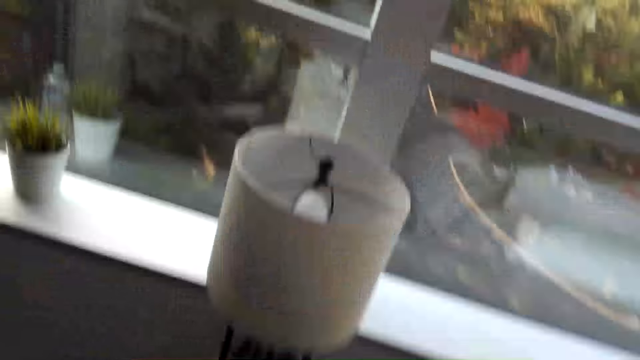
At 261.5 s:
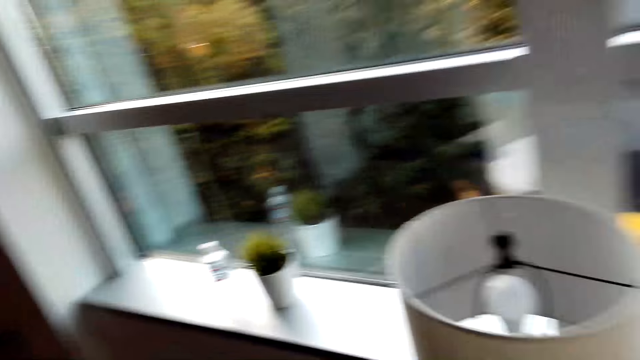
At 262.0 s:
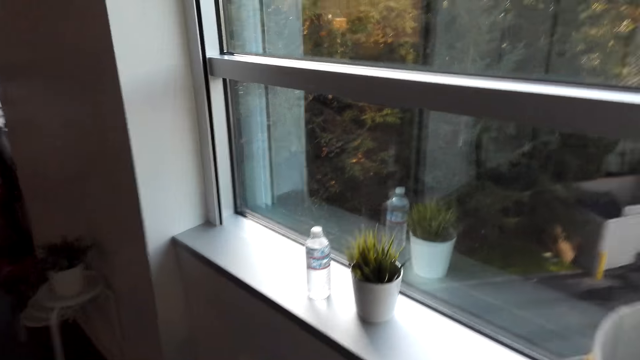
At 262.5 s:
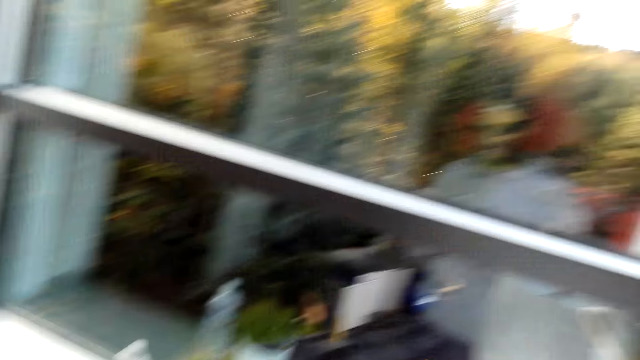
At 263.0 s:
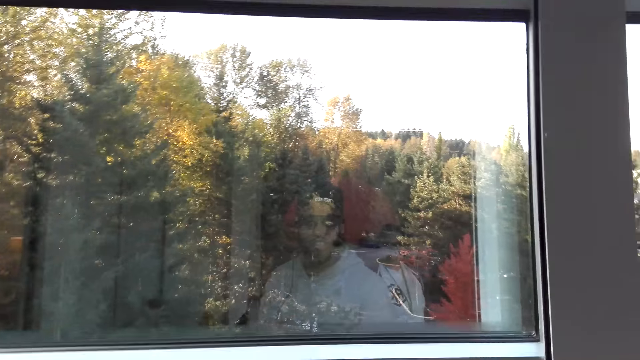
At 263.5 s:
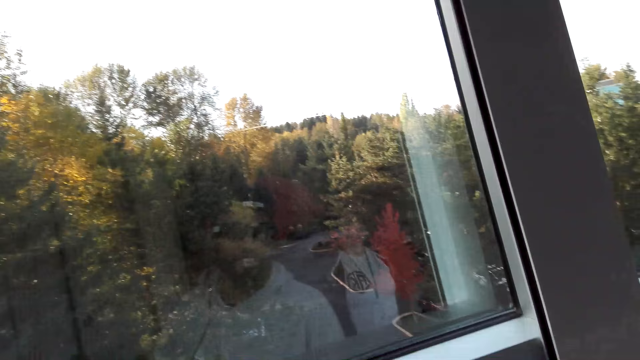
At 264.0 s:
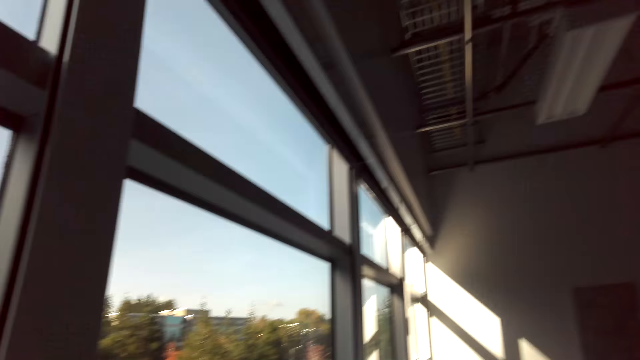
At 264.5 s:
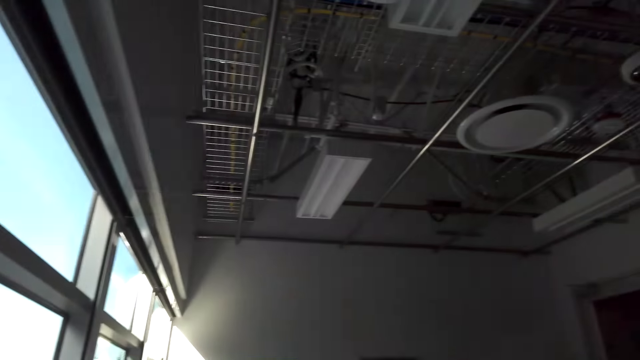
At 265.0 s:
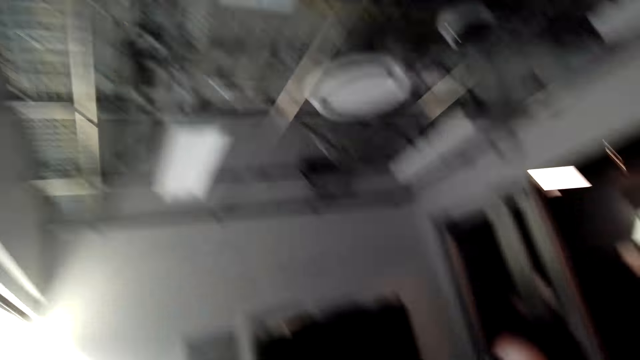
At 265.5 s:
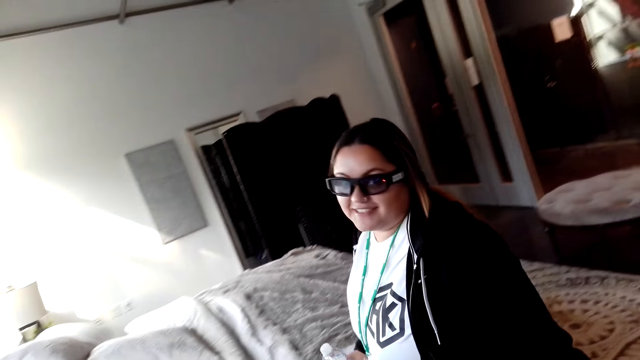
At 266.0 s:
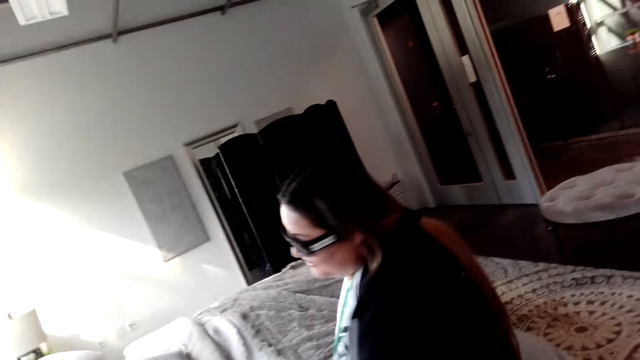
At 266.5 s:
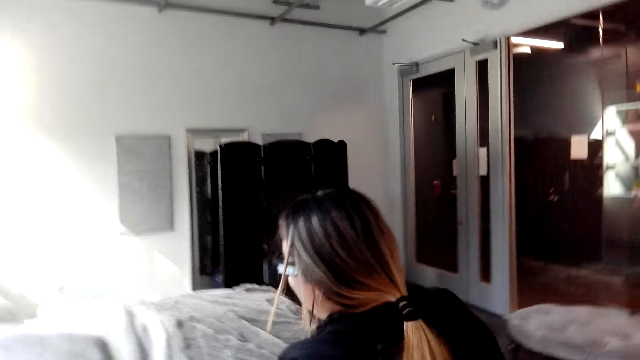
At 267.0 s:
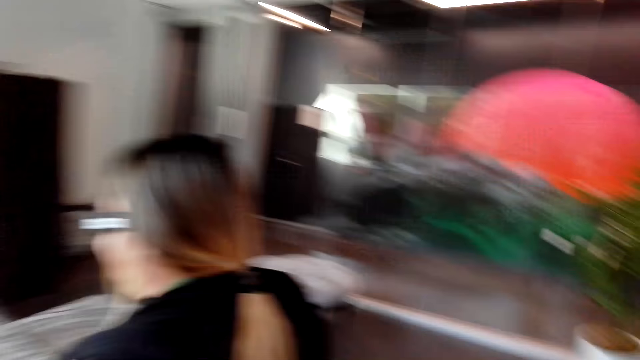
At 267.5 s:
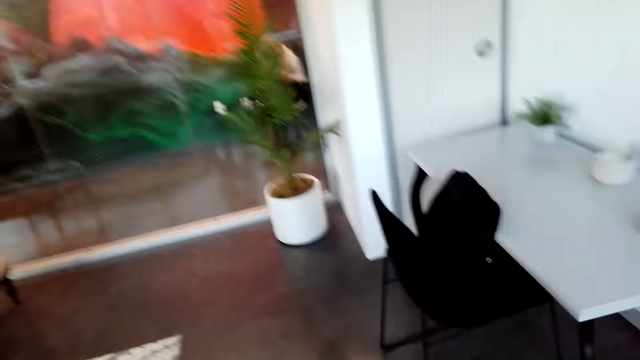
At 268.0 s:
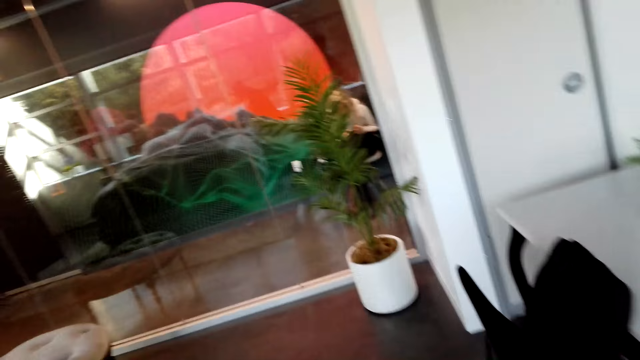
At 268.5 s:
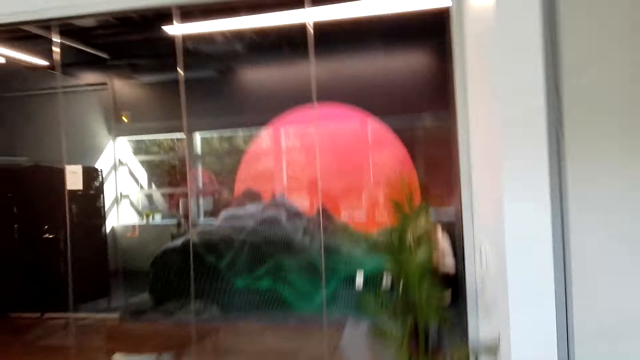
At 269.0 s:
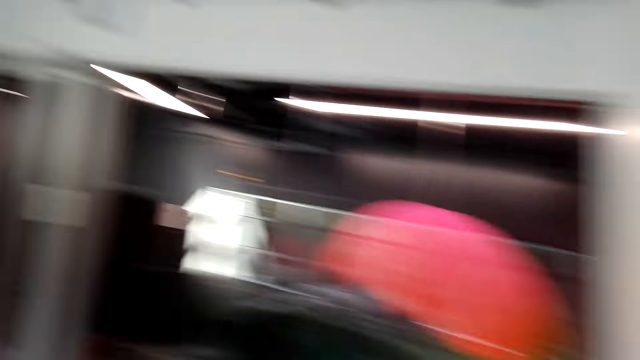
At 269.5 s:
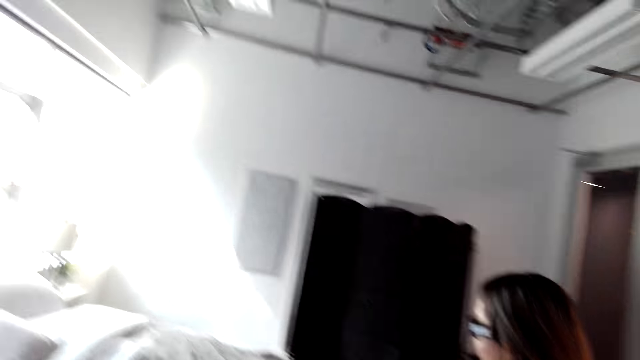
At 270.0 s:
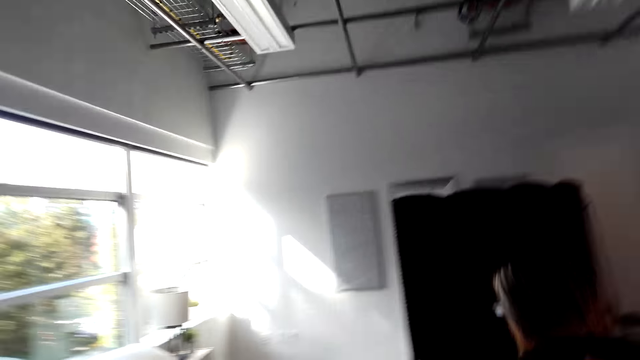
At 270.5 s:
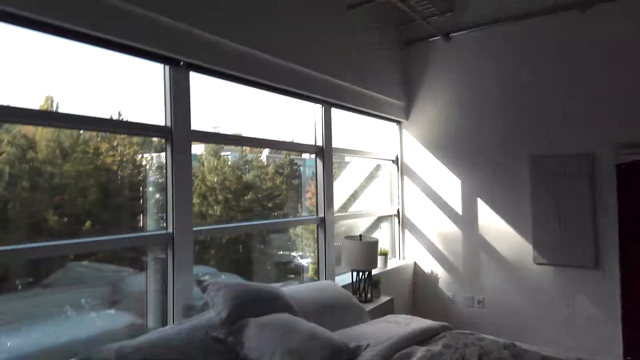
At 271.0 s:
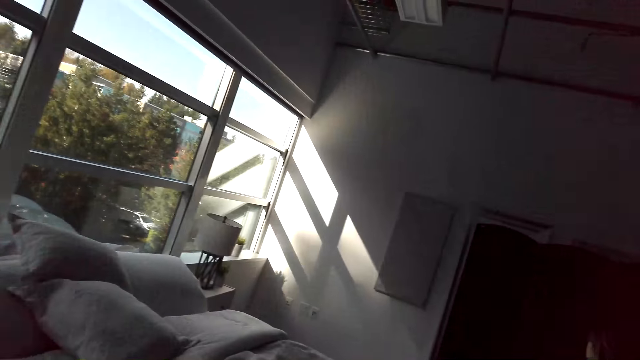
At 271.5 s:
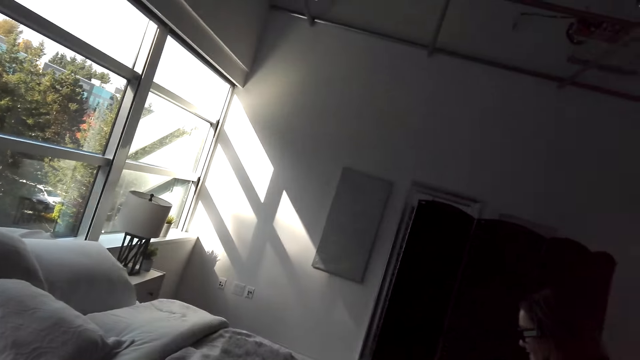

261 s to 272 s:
The camera wearer walks in the room. They look at the window. They walk in the room. They look around the house.

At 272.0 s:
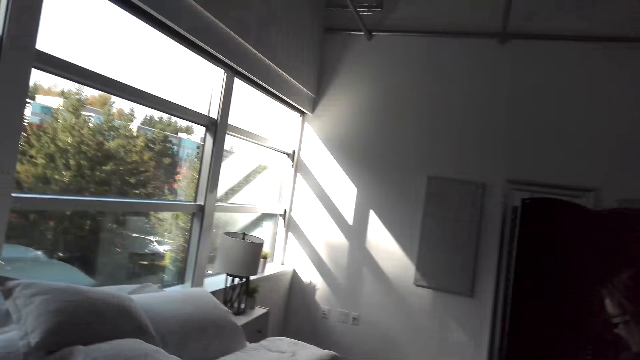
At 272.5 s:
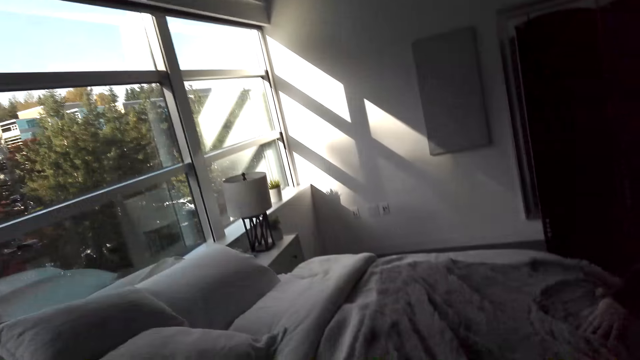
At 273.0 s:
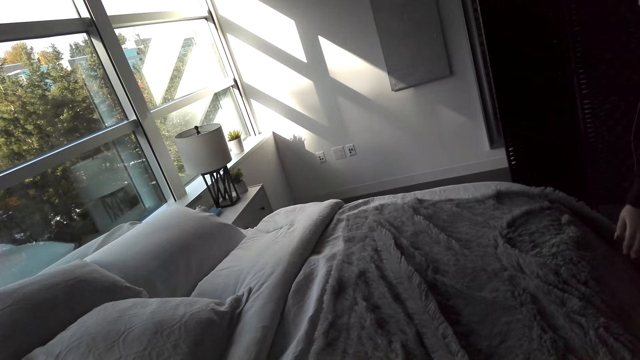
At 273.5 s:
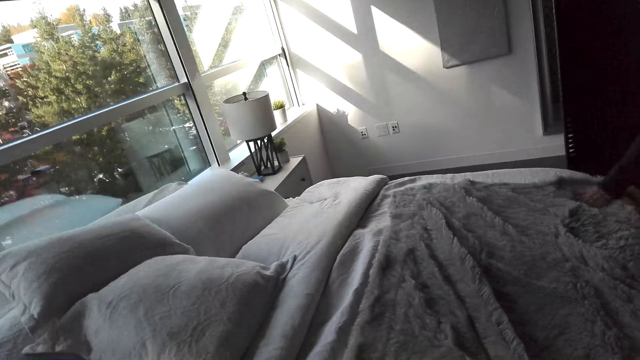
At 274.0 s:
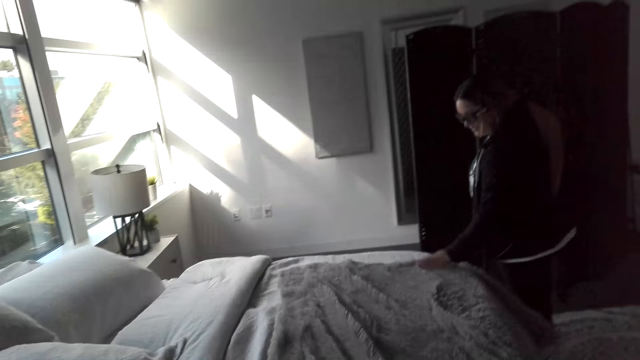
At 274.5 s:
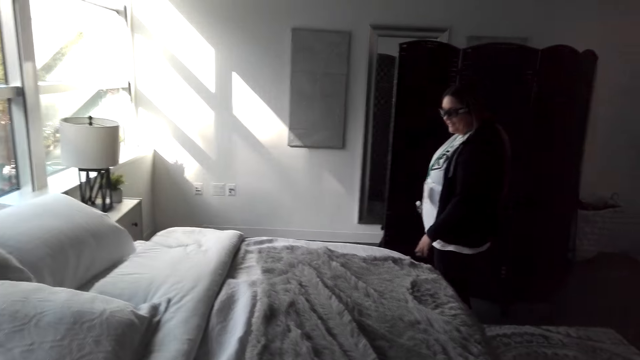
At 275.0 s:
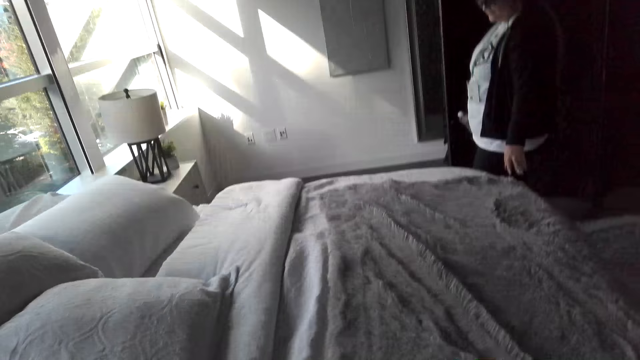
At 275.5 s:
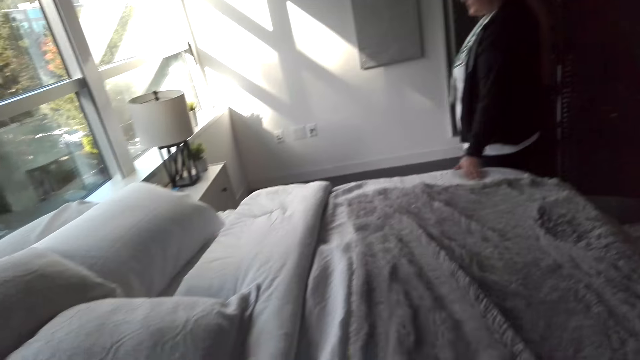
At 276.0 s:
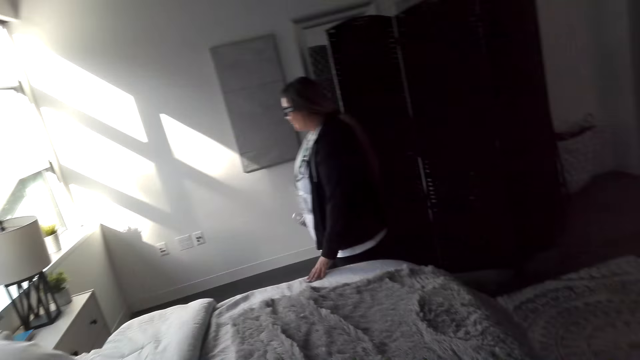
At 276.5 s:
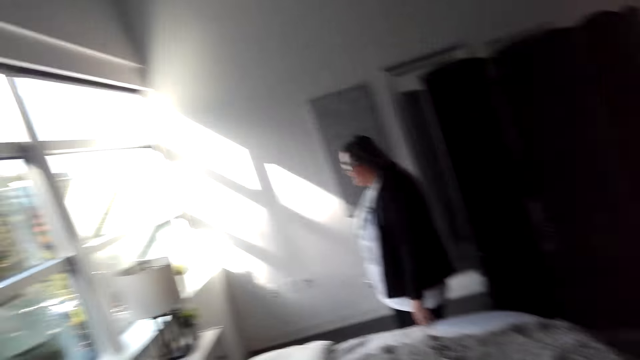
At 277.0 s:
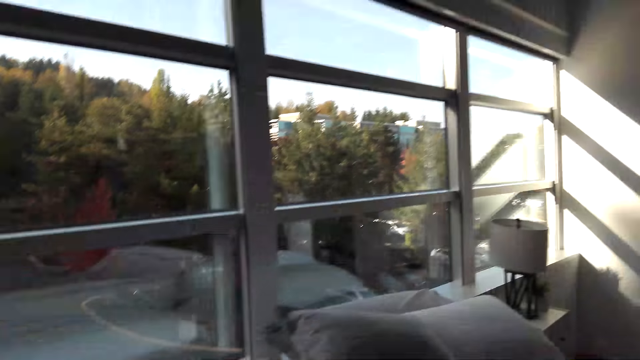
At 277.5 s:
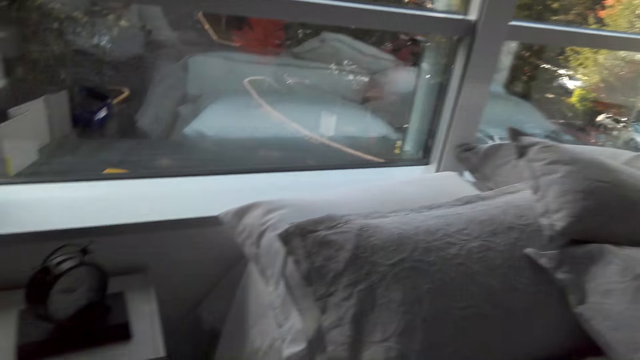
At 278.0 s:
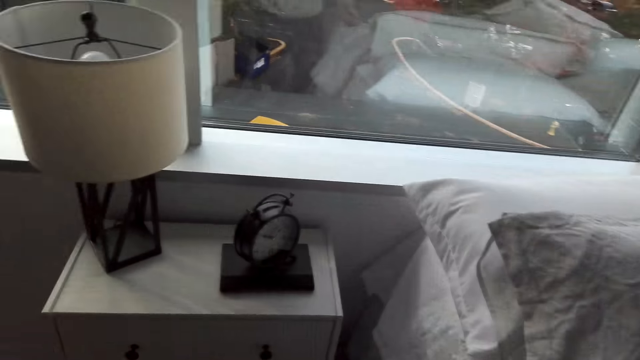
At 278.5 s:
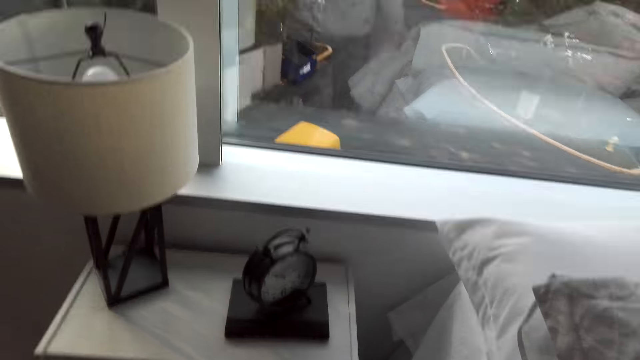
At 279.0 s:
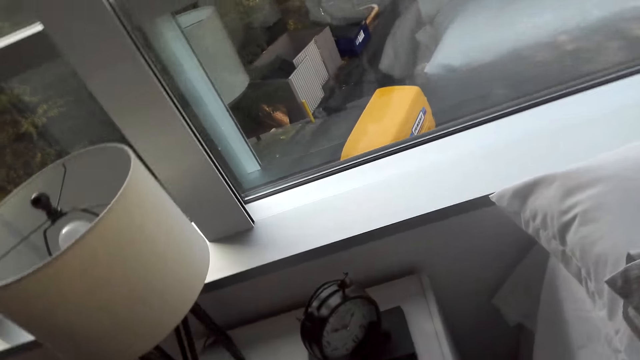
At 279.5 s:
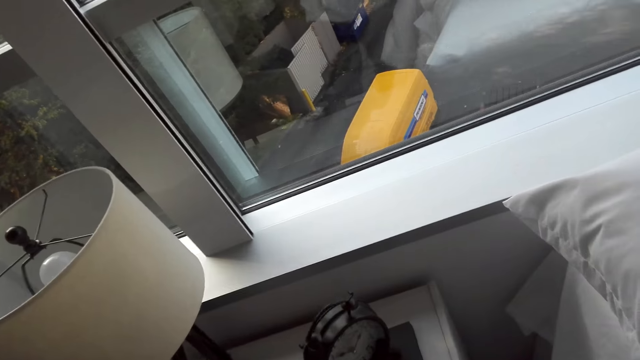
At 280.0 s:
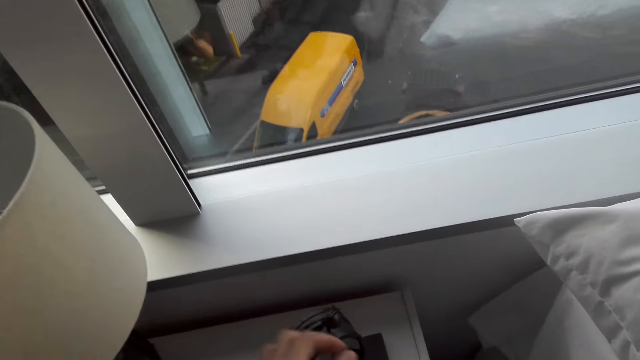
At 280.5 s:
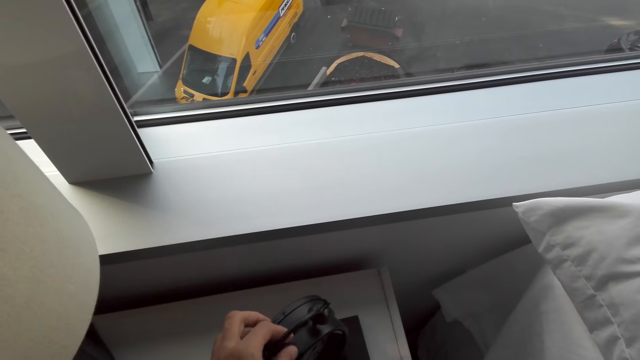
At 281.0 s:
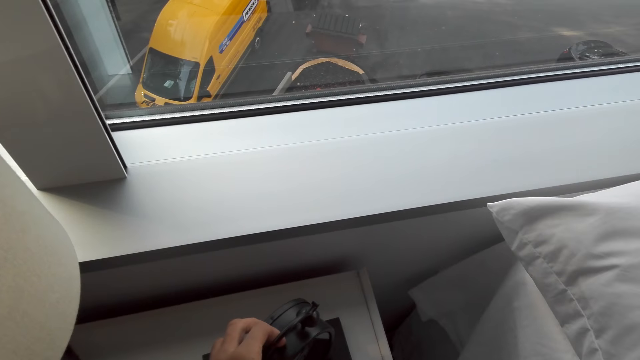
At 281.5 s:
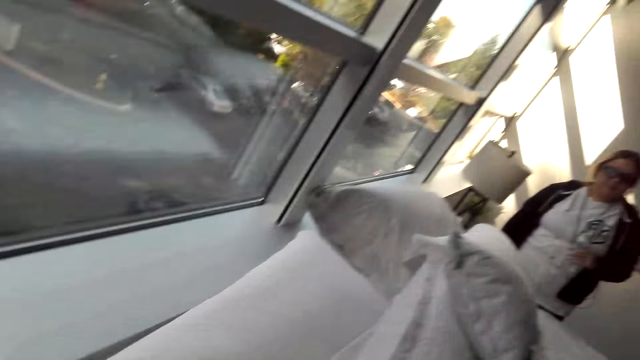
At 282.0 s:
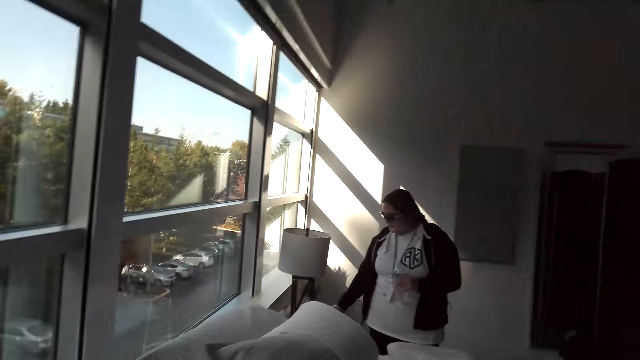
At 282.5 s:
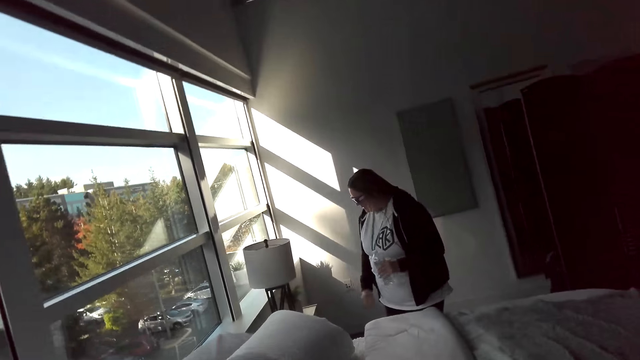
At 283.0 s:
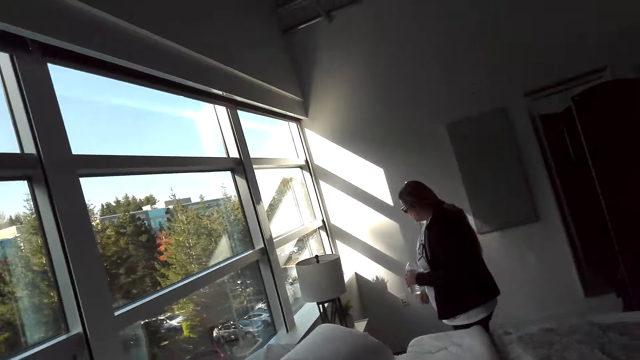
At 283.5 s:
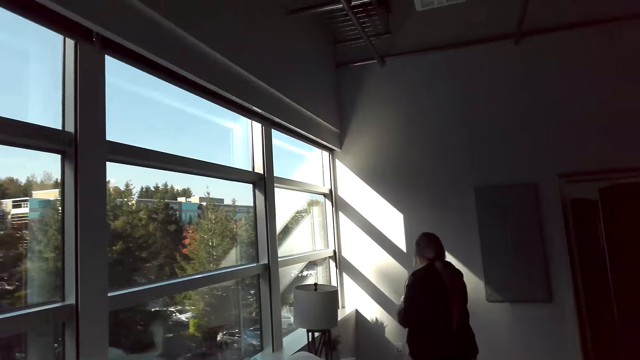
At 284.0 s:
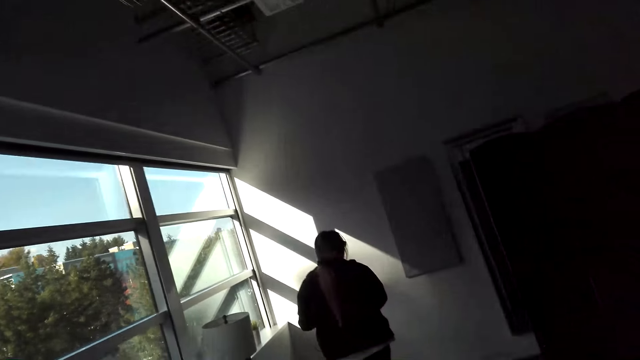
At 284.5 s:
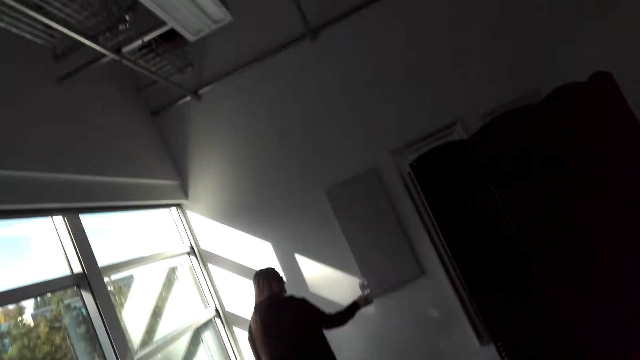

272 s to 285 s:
A woman walks in the room. The woman touches the fur. The woman converses with the camera wearer. They look at the fur. They look outside through the window. They touch the clock. They look around the bedroom.
